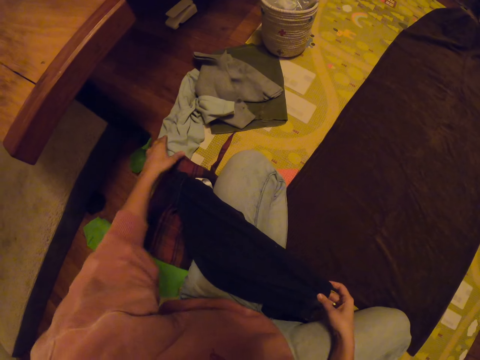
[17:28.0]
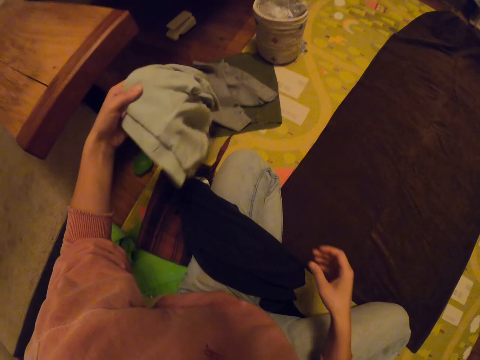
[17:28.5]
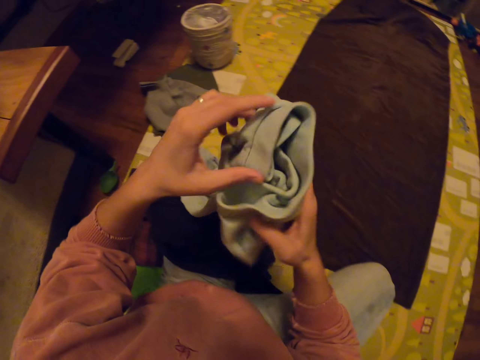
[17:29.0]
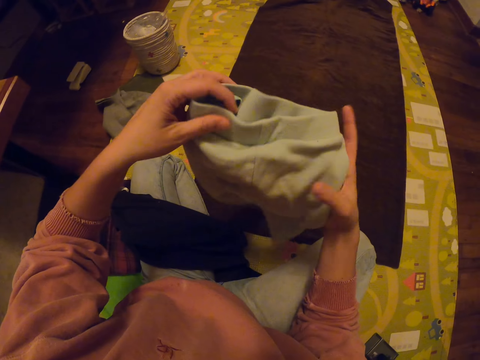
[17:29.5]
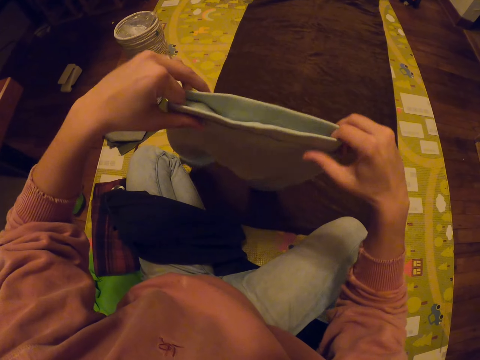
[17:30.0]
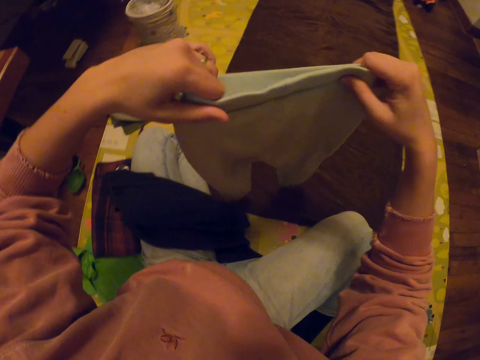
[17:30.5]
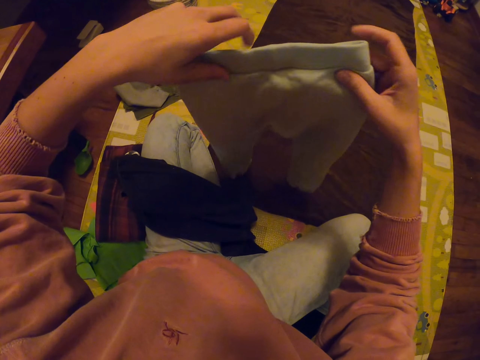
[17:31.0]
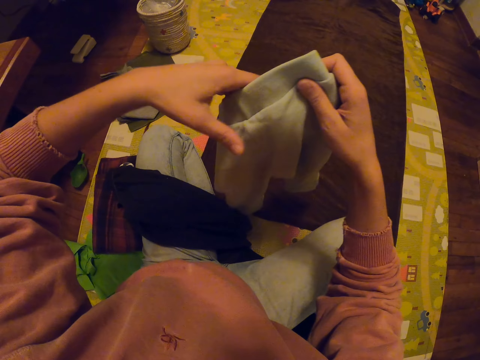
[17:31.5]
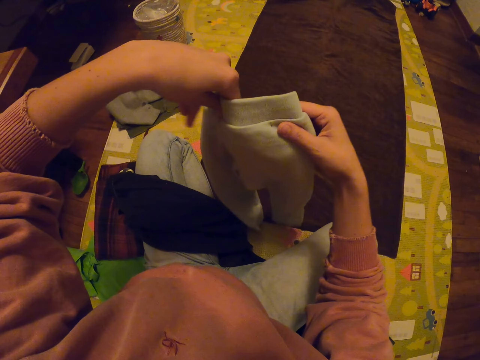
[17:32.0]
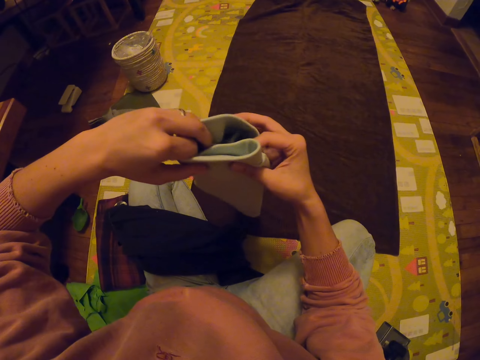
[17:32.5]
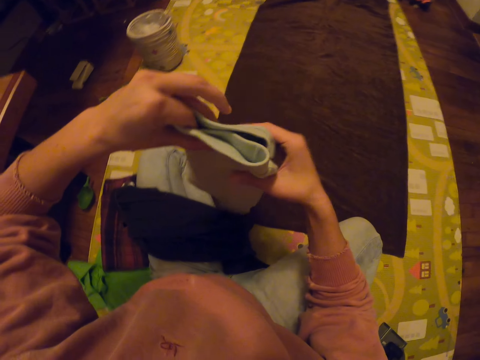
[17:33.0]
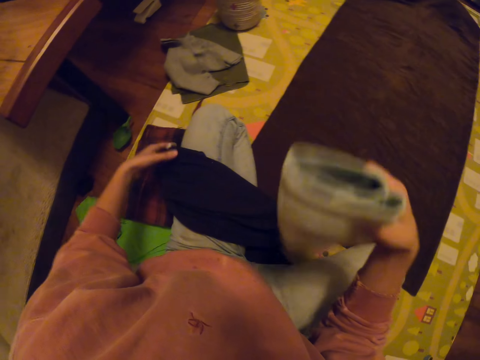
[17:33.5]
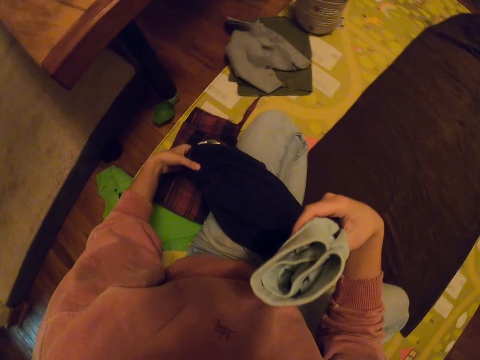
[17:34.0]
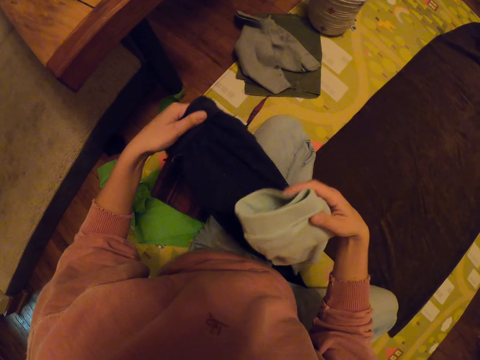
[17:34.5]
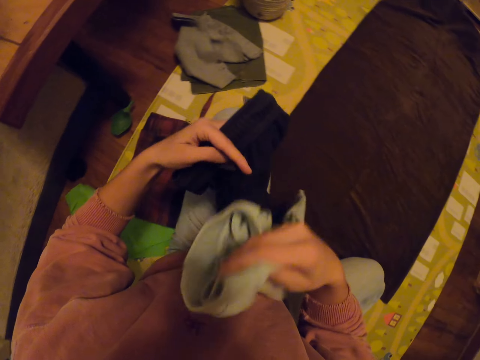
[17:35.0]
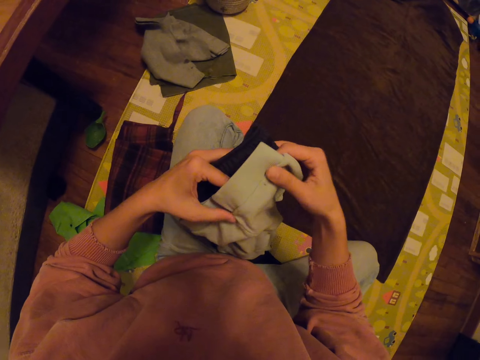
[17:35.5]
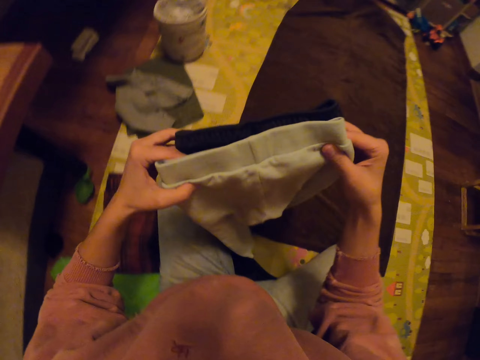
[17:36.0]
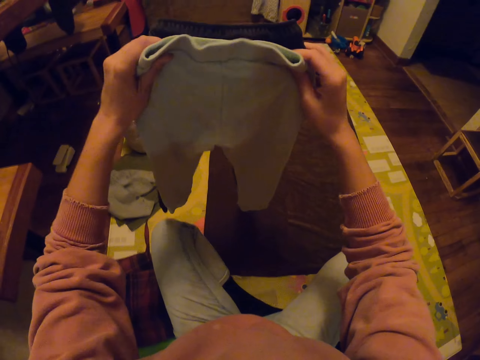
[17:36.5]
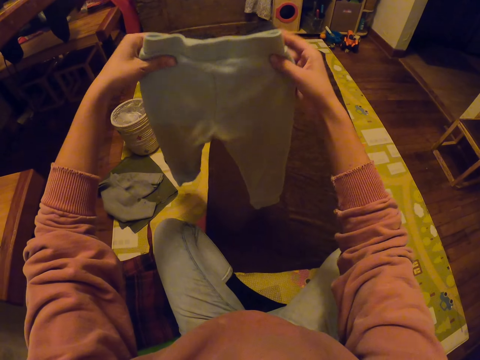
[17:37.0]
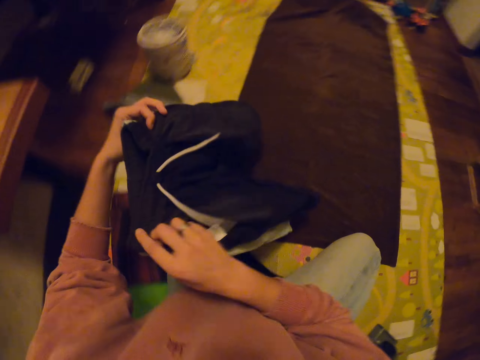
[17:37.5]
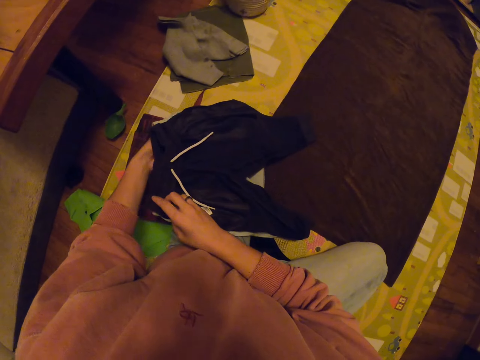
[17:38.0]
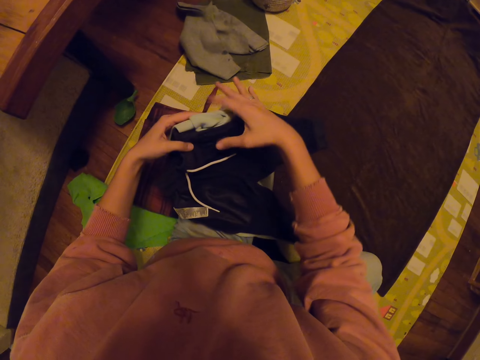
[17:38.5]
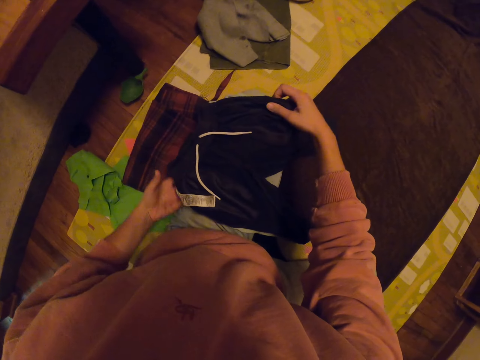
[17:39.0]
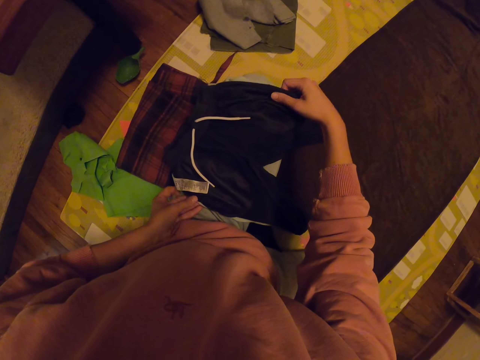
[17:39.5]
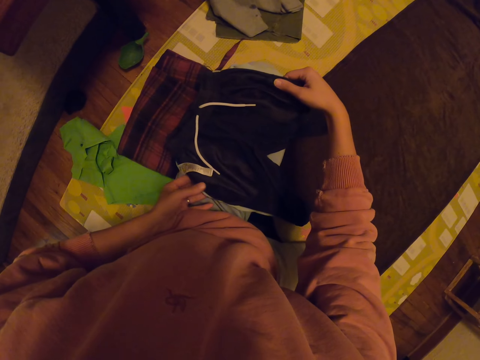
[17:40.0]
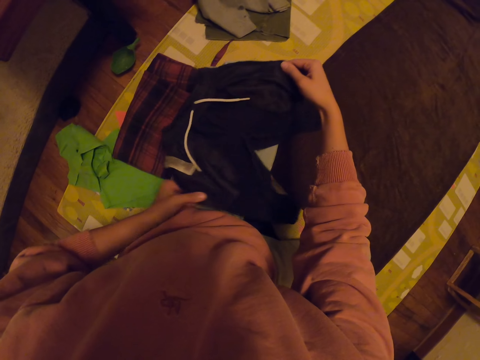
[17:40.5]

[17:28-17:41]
The camera wearer places a cloth on the knee. They pick the cloth, hold the cloth, fold the clothes, hold the clothes and place the cloth on the knee.

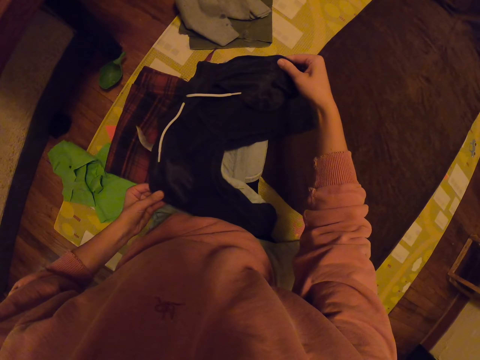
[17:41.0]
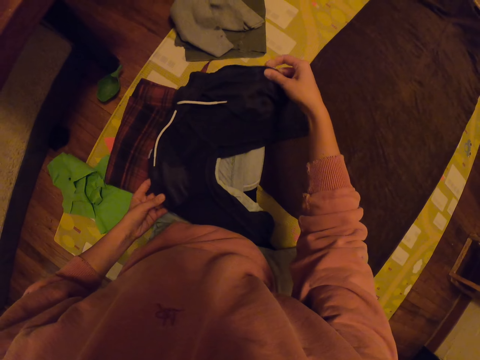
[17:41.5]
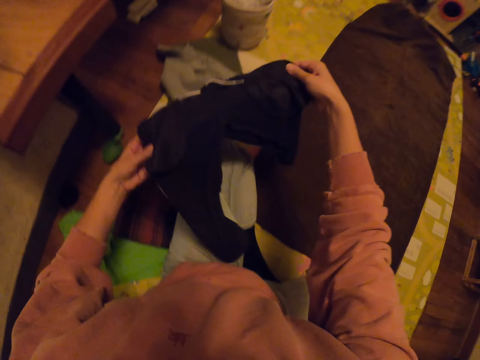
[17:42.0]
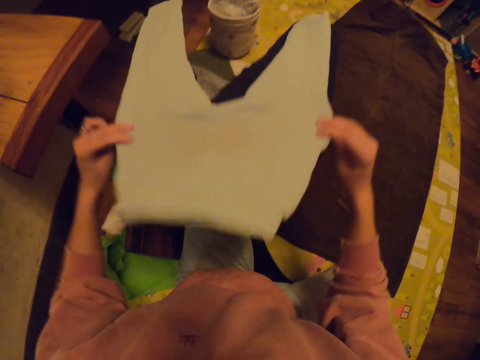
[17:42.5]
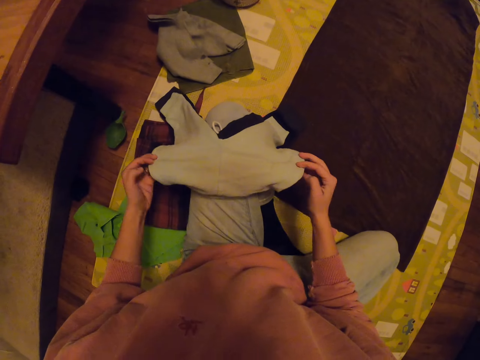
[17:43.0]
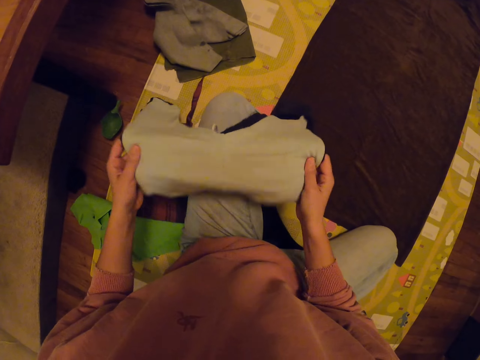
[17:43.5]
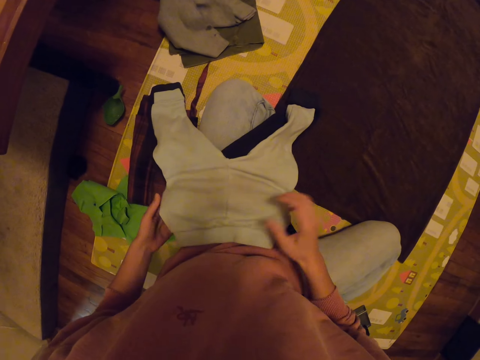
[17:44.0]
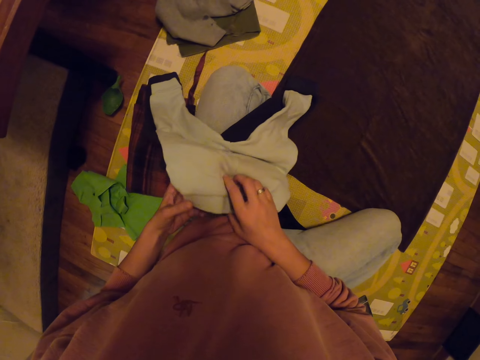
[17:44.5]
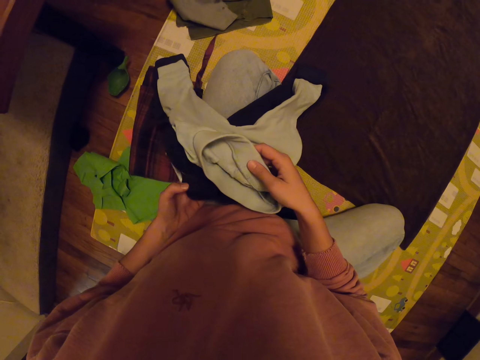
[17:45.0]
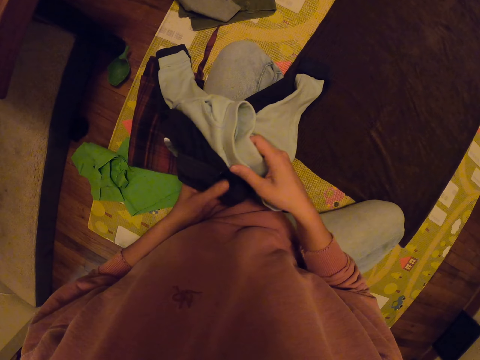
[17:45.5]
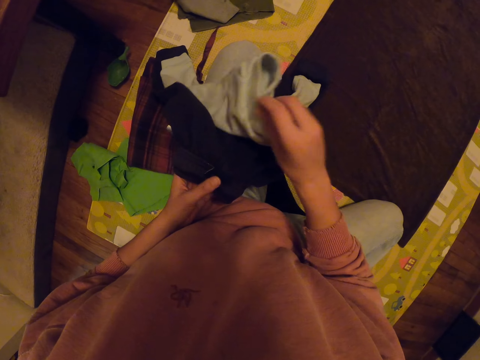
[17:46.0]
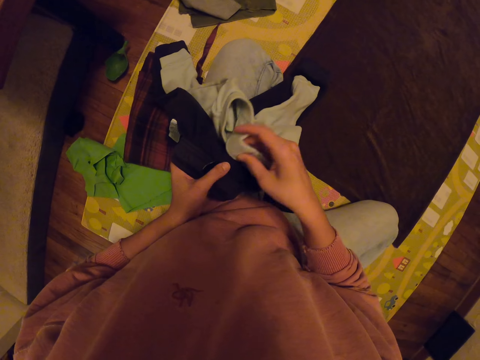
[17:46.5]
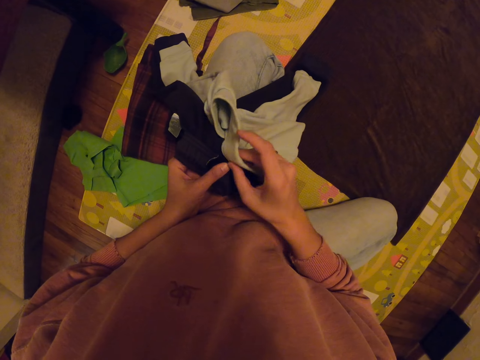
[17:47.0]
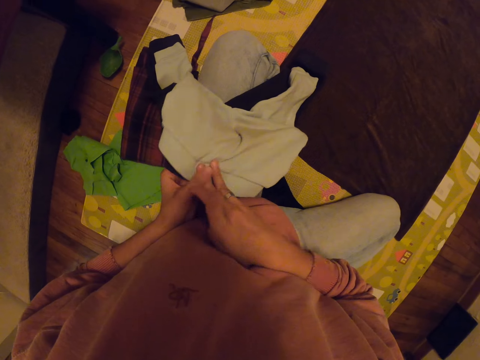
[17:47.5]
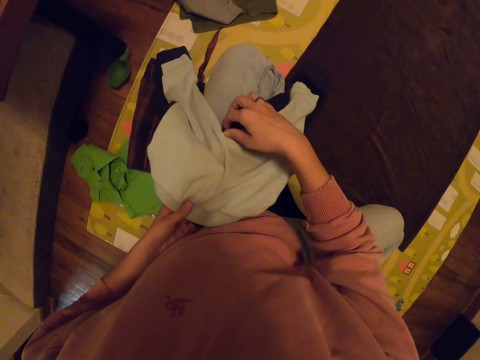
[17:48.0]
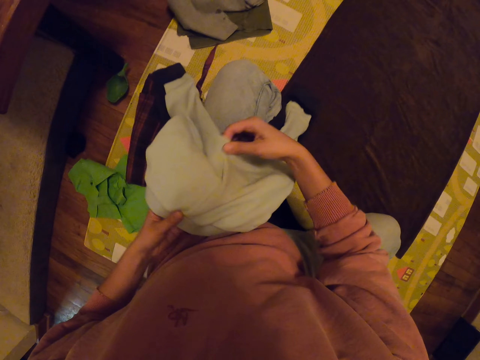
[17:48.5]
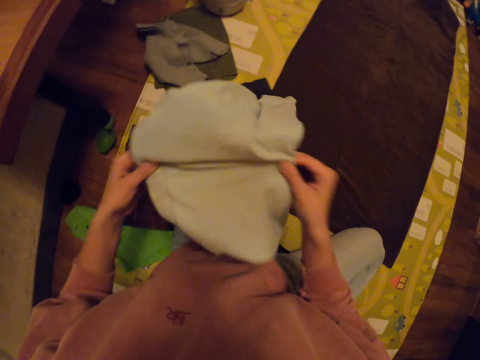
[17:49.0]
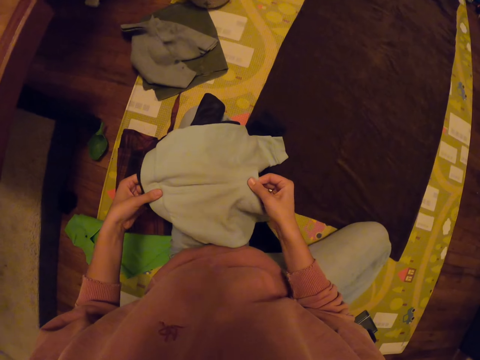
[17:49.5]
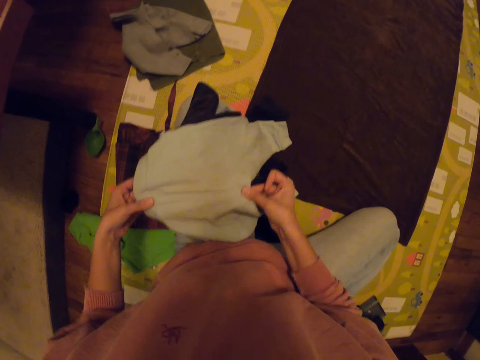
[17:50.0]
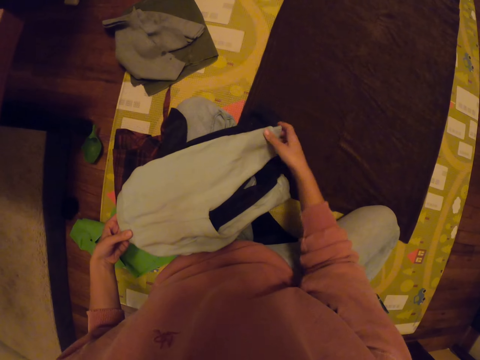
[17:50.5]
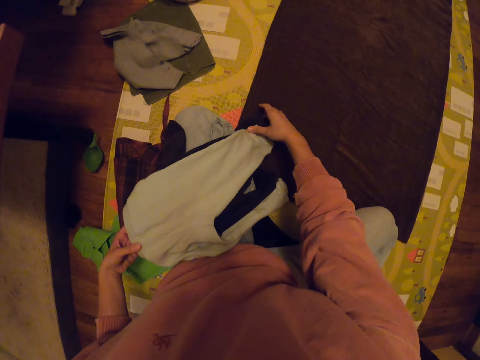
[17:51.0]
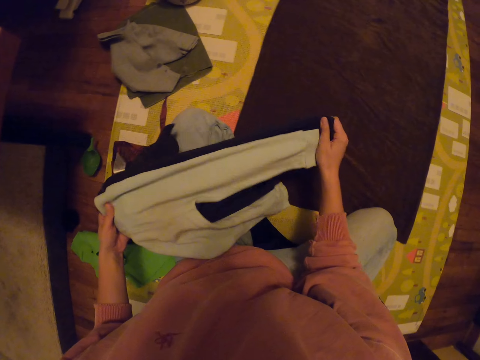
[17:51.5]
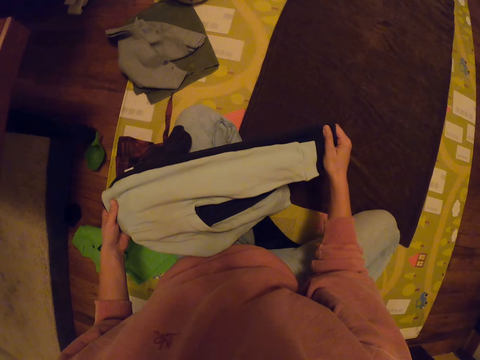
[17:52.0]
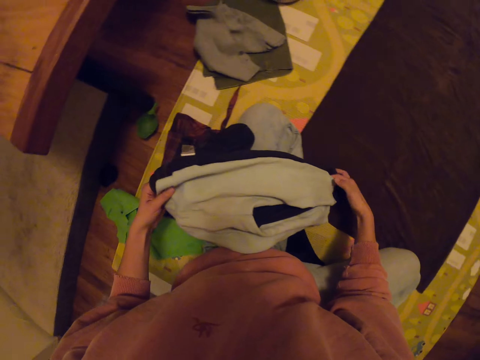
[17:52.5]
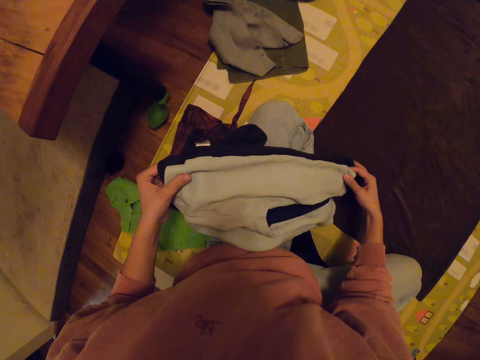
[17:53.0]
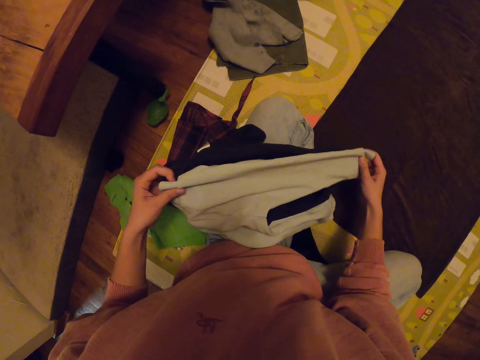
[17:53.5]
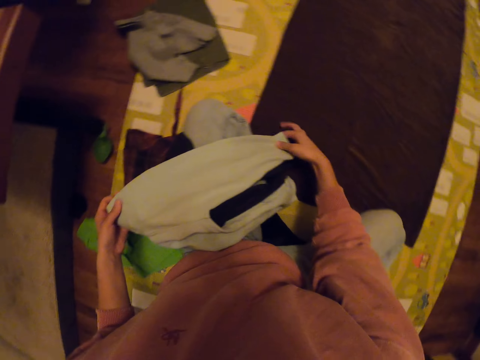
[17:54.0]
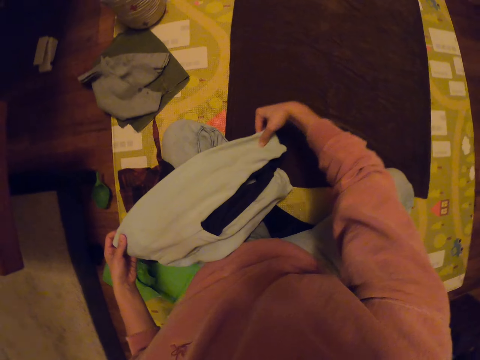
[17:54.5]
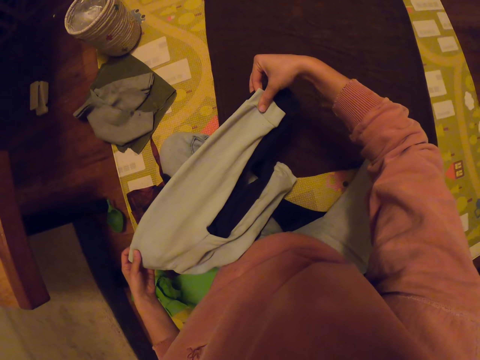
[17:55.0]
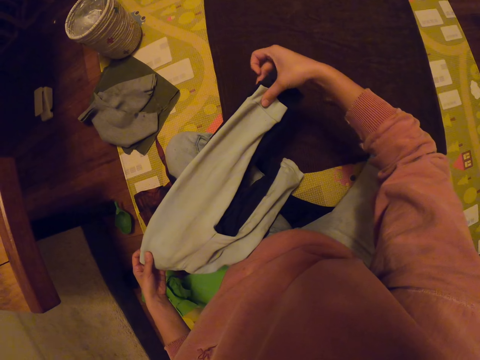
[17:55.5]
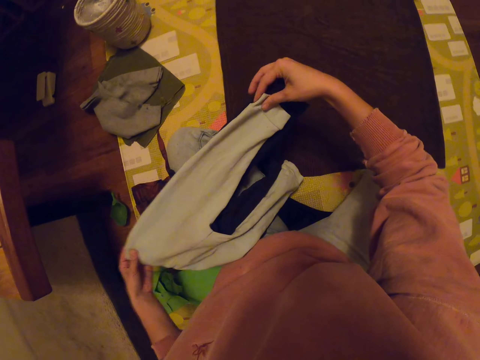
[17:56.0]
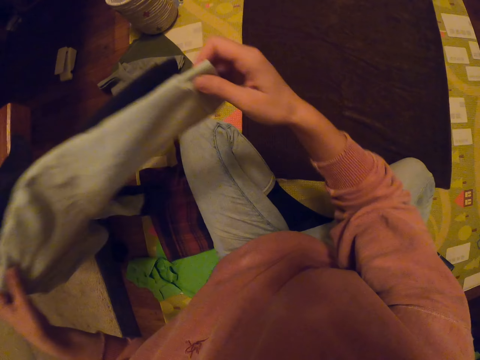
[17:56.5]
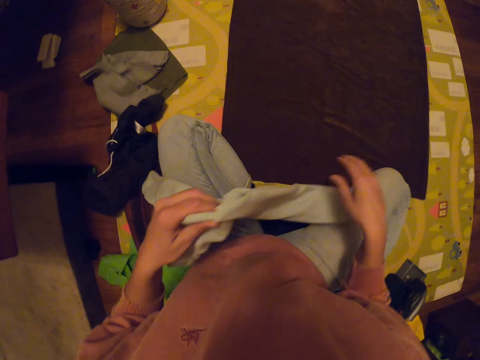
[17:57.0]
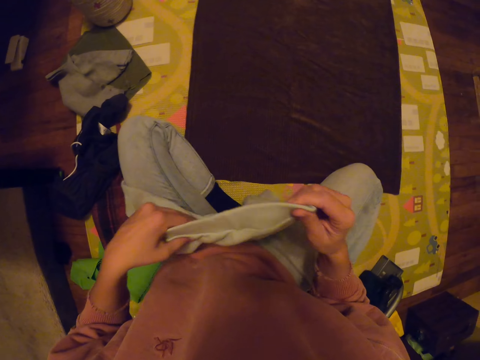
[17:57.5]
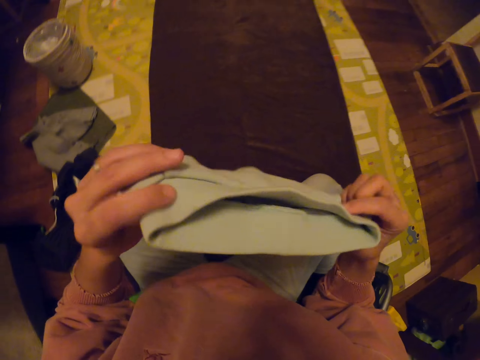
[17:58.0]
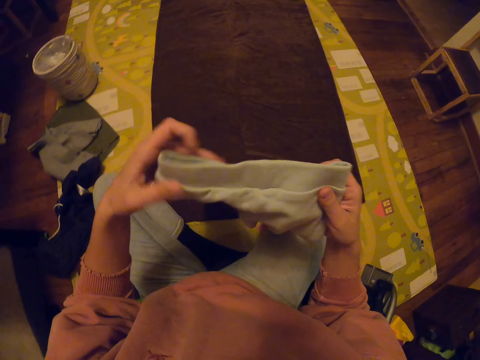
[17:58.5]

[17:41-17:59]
The camera wearer folds clothes. They hold the clothes and fold the cloth.
